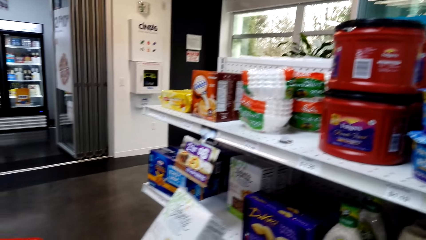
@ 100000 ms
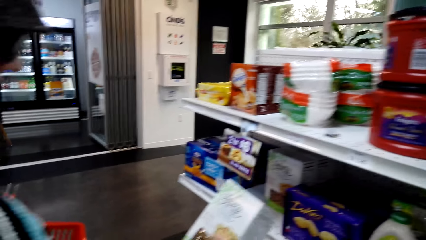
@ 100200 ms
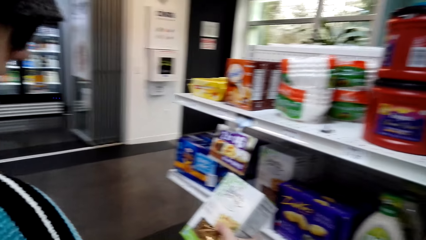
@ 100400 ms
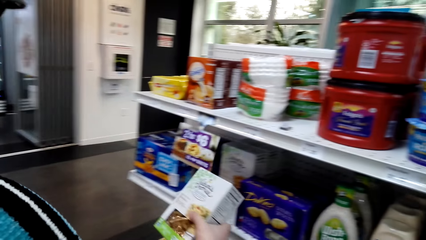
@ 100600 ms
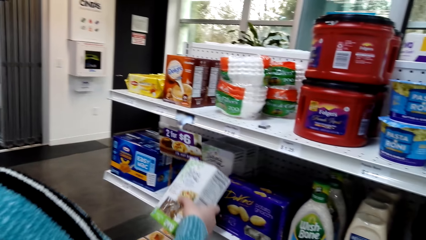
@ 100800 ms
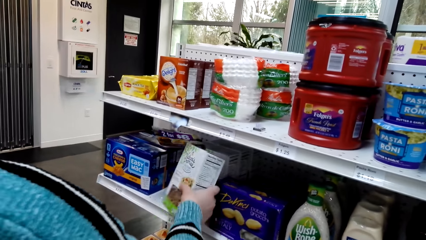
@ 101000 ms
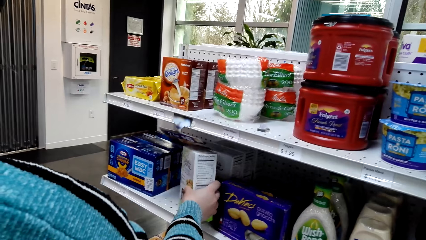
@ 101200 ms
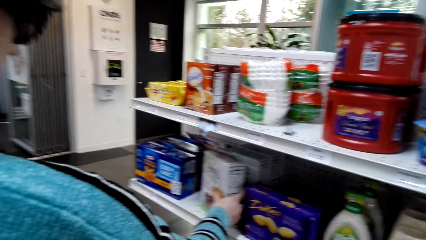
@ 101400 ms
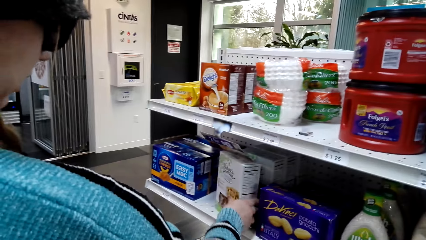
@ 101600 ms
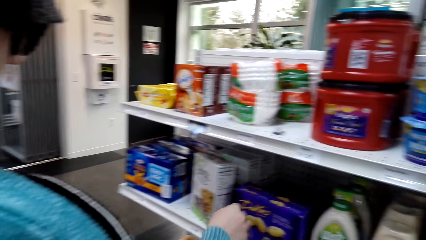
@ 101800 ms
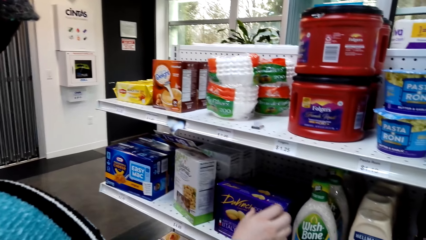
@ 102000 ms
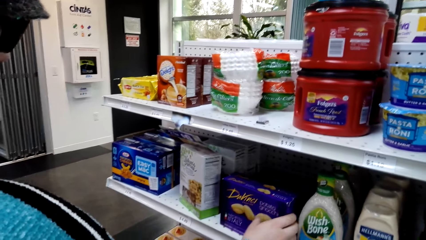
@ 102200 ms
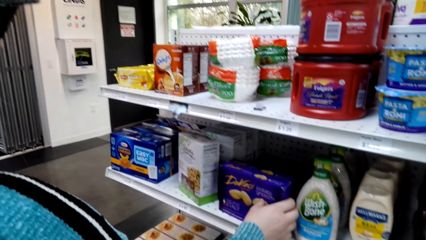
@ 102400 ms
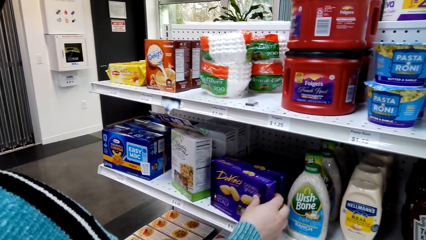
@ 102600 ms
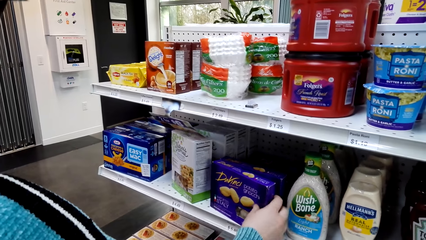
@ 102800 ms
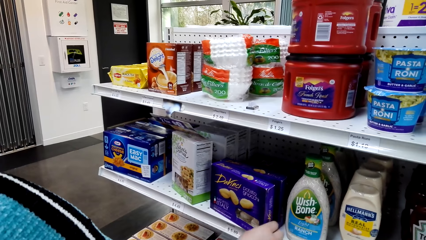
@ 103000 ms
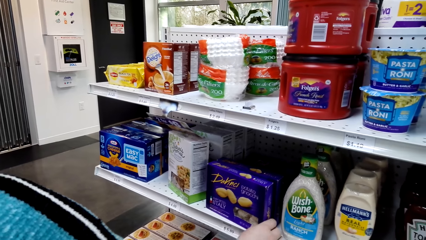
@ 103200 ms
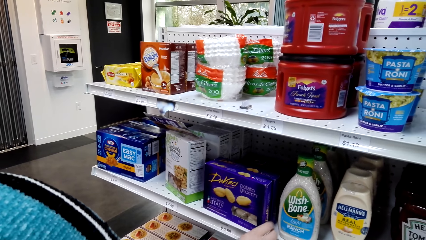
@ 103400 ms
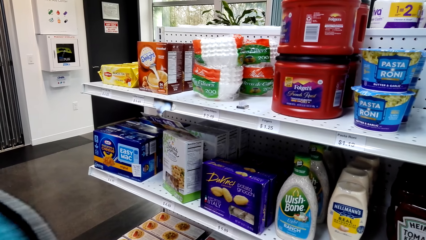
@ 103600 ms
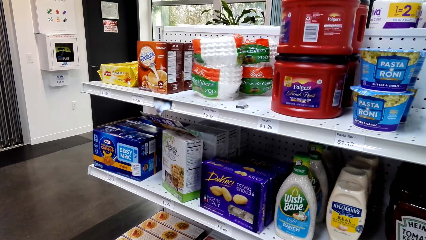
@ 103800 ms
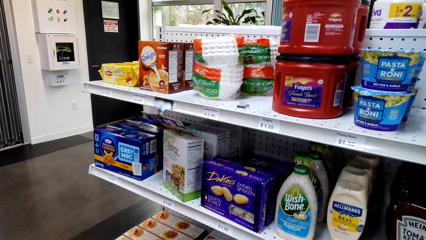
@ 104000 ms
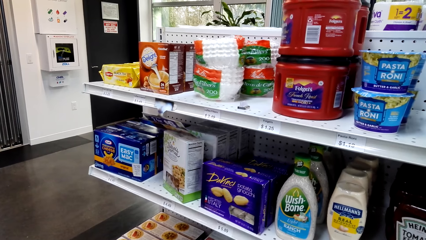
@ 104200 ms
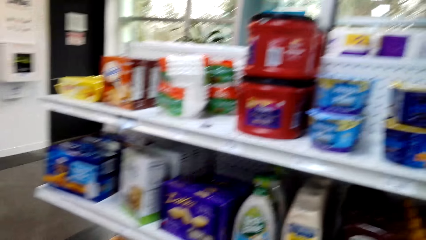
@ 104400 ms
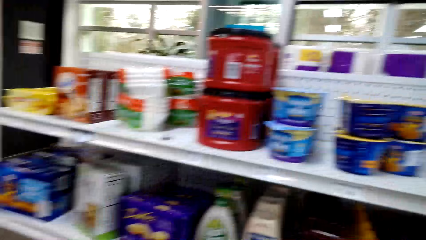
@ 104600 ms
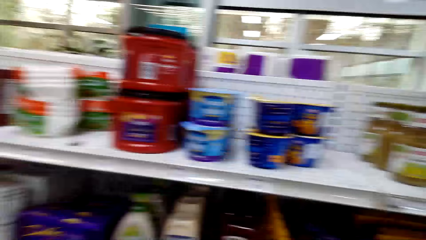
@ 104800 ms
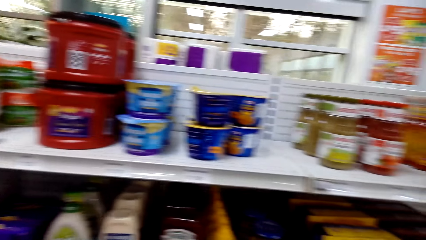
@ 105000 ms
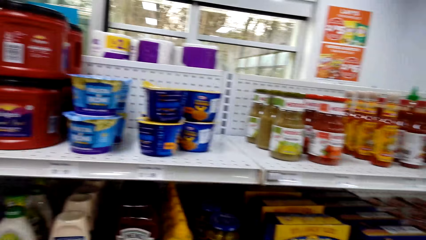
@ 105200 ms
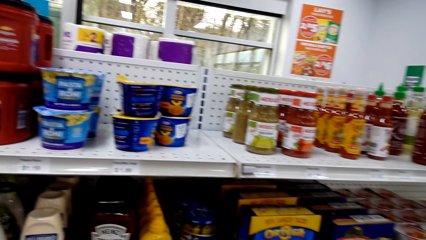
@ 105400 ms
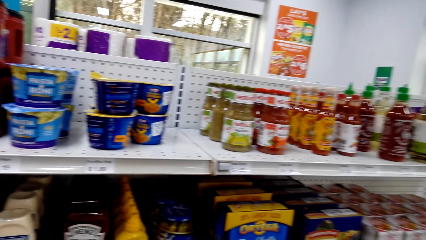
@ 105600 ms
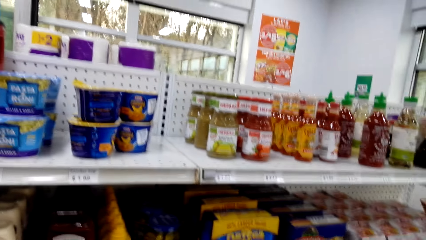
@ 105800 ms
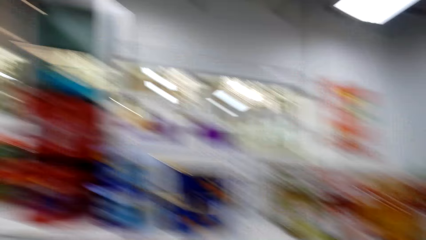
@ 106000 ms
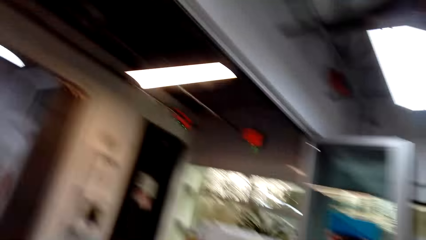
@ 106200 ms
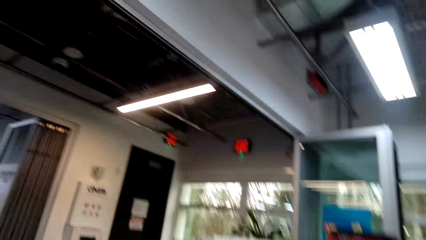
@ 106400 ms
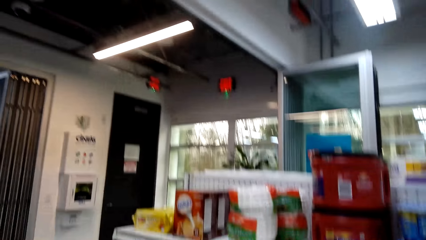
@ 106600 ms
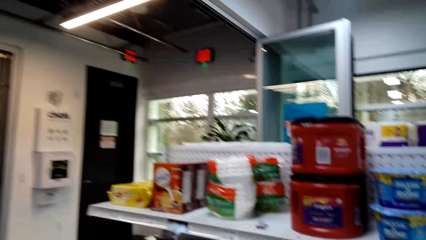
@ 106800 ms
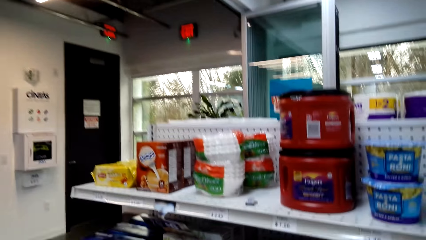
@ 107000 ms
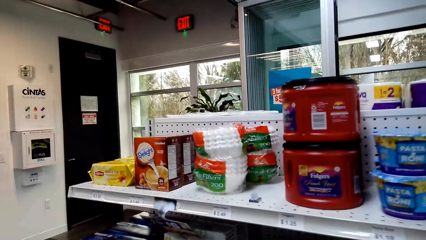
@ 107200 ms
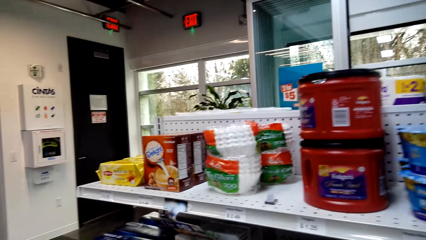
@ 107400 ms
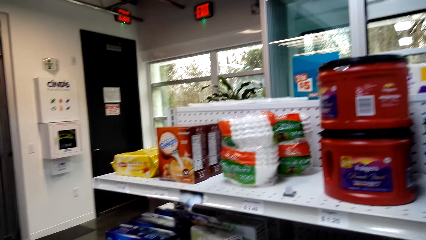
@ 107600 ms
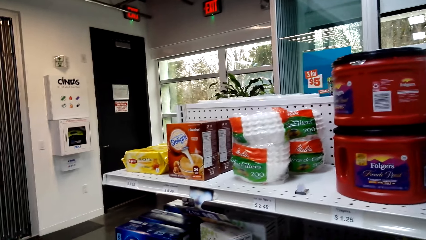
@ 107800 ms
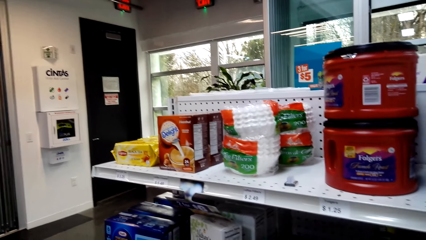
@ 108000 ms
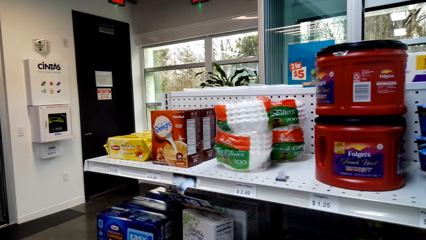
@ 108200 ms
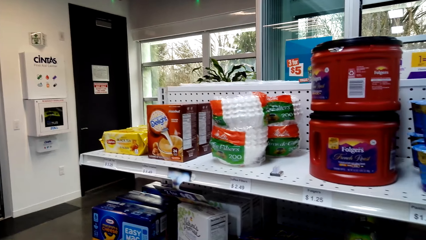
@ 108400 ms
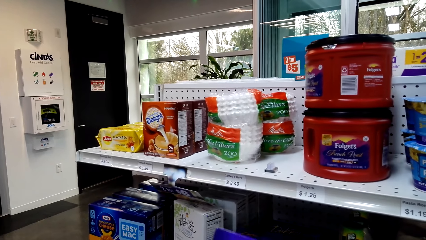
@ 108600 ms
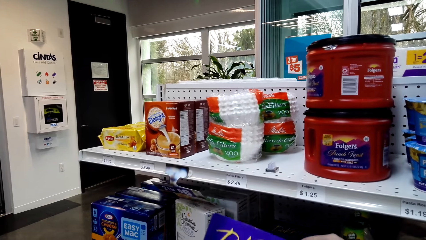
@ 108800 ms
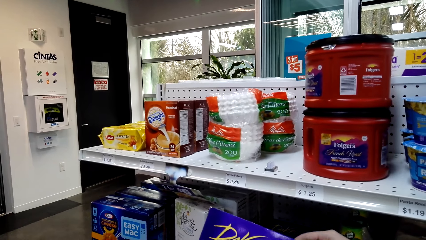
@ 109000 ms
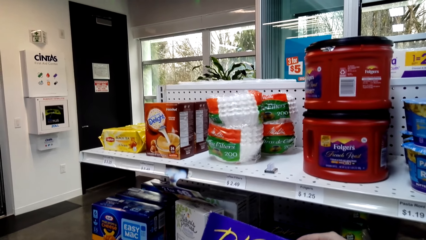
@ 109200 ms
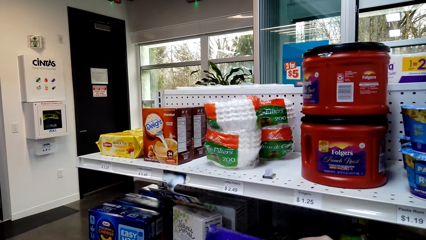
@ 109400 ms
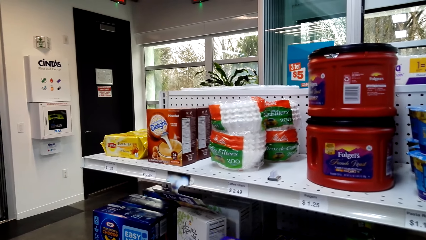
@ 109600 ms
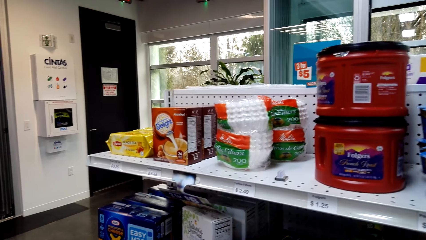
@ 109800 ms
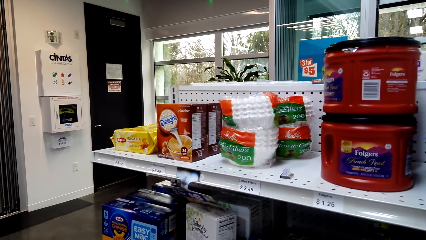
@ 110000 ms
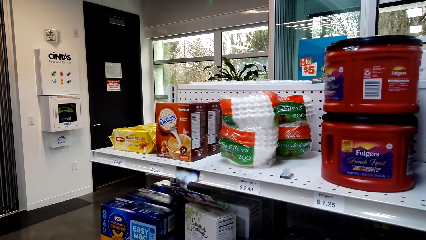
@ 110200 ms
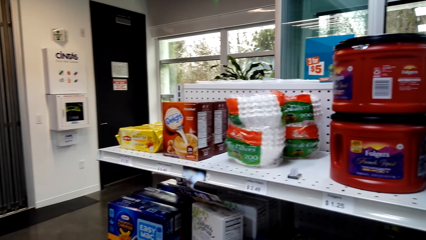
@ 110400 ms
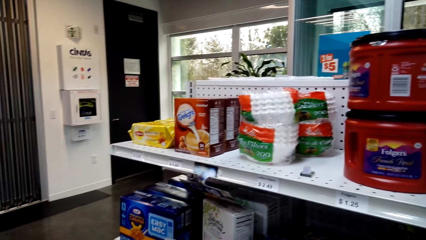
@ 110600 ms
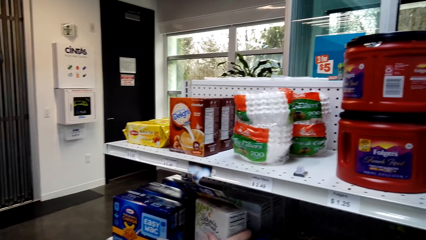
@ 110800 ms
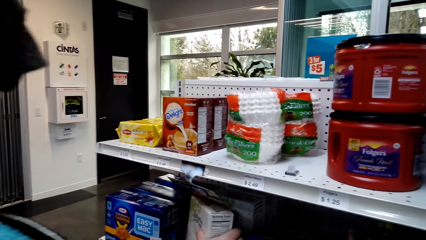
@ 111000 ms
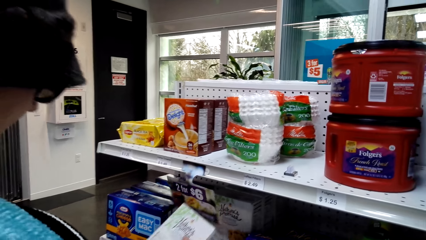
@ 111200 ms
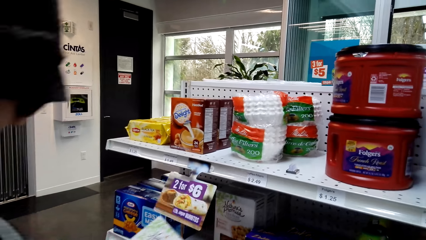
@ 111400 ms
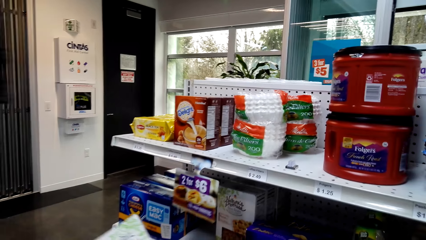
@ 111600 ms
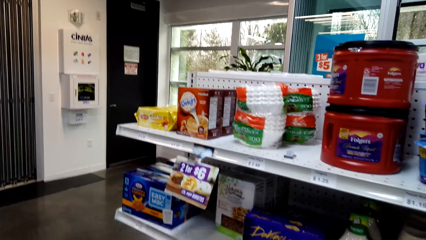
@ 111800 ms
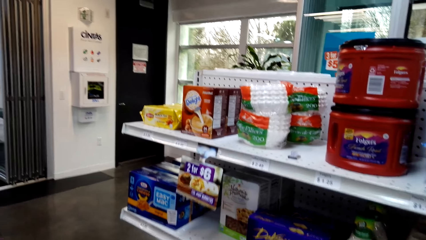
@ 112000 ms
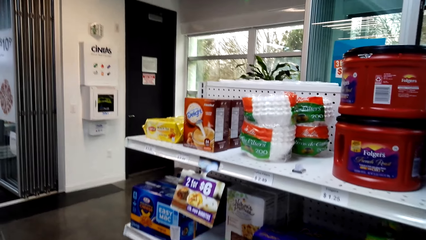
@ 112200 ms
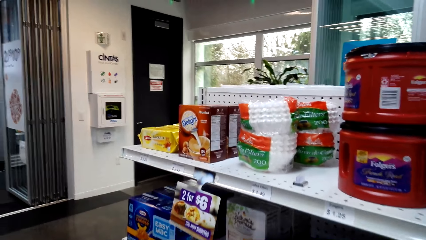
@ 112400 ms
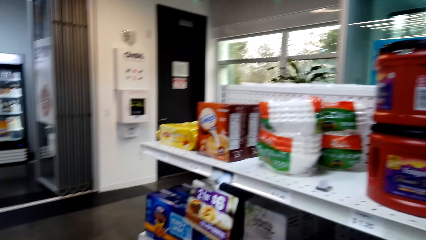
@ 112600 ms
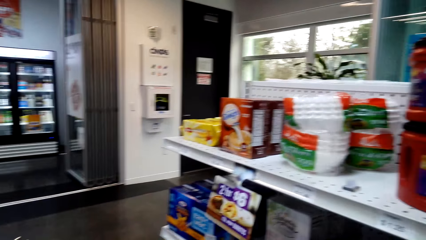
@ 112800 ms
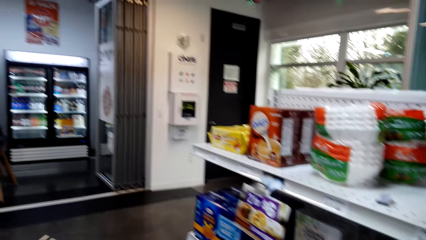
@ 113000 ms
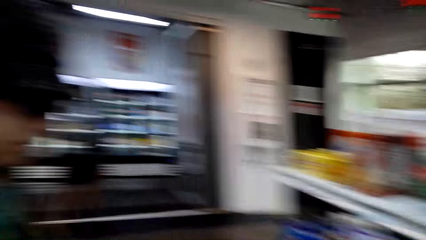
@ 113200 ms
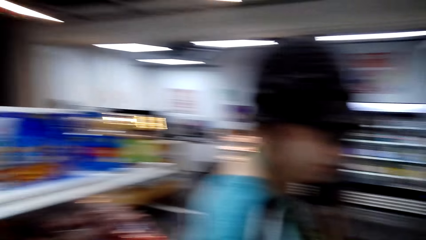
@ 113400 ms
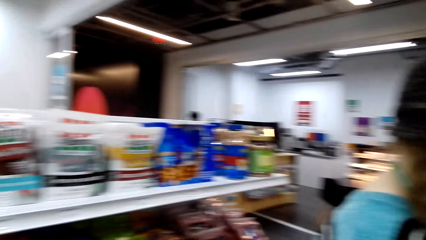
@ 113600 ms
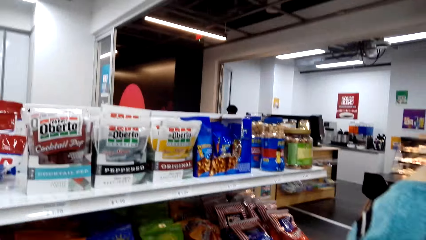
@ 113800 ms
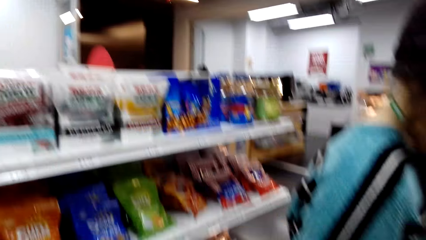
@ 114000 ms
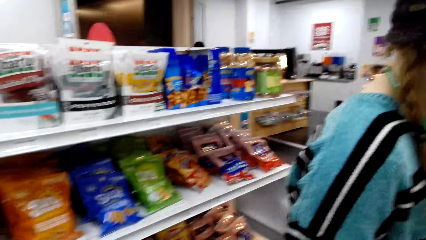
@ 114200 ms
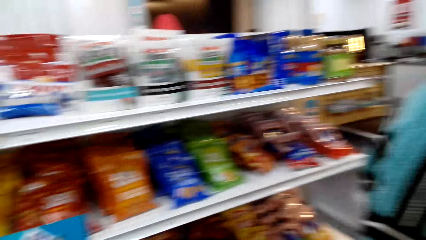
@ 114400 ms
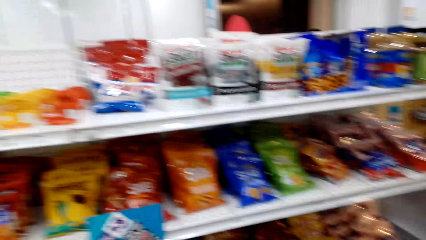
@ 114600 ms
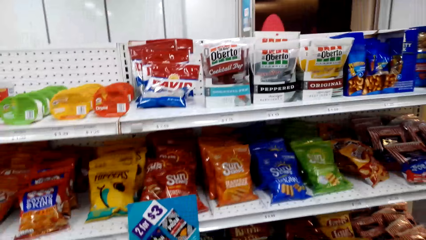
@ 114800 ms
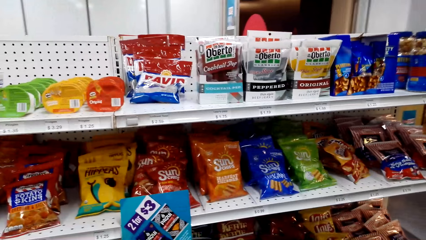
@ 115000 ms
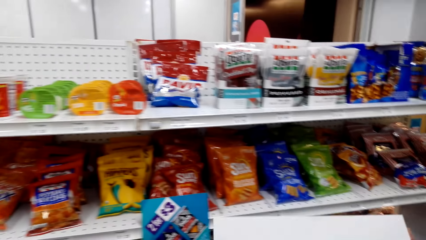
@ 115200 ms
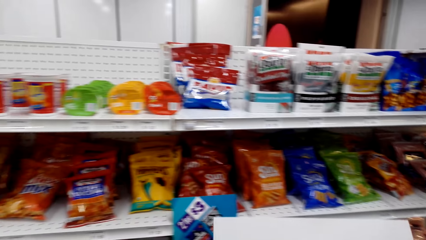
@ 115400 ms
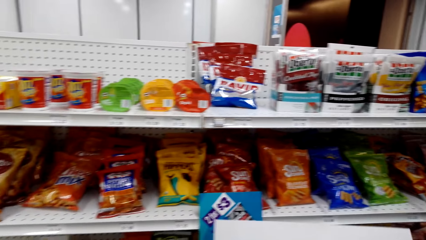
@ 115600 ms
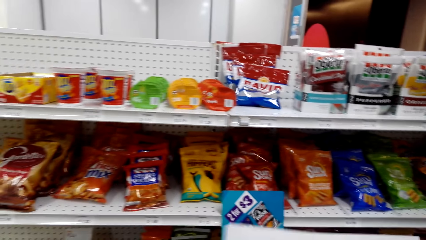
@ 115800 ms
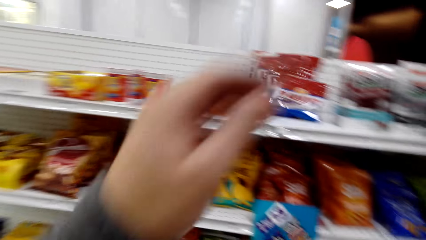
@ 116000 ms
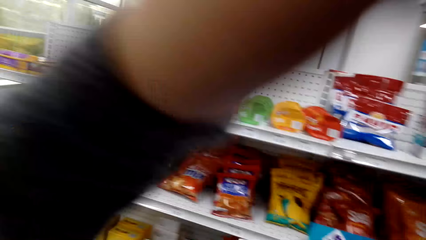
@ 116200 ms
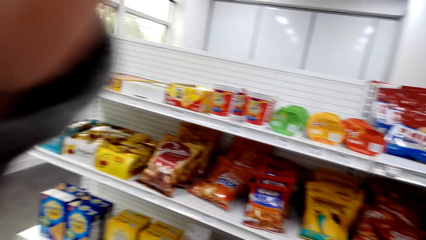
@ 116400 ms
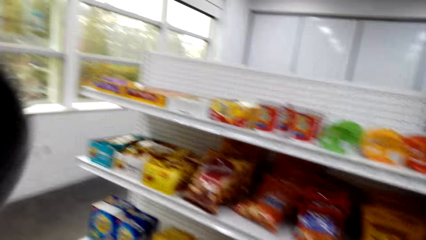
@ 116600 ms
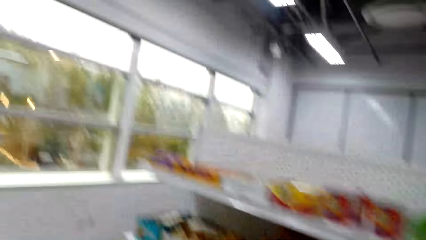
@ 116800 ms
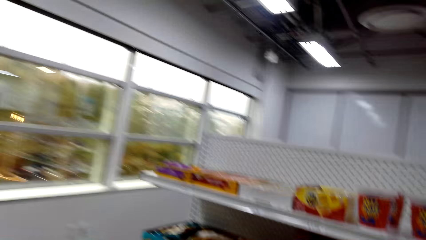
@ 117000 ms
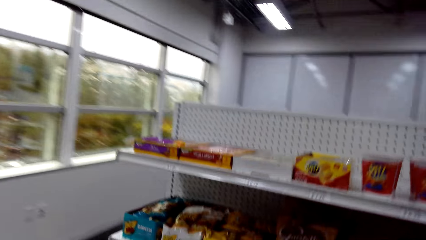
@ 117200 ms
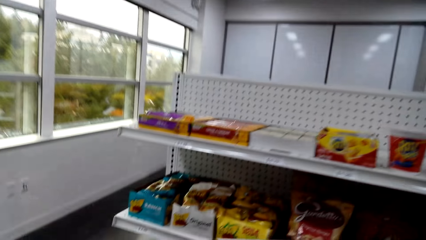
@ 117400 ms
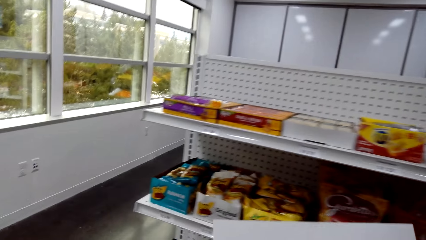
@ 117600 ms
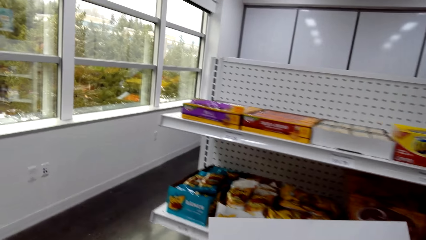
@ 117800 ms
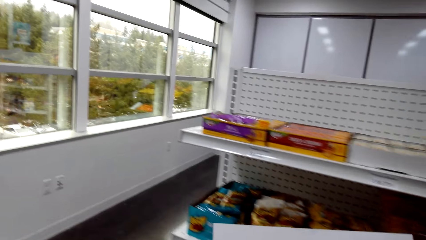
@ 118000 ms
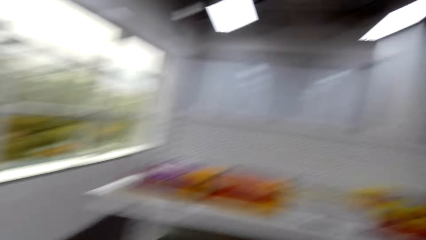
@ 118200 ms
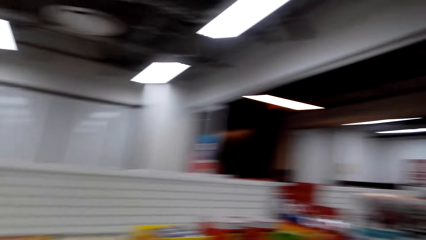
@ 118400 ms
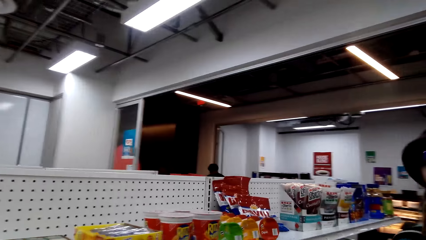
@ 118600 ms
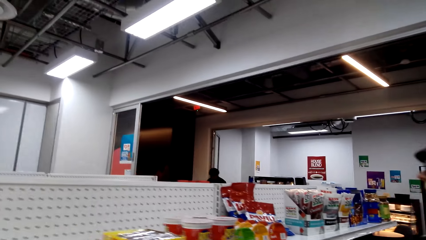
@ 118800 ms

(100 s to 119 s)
A woman looks at the box. The woman returns the noodles in the shelf. The woman touches the box. The camera wearer looks at the items on the shelf, takes the box, and looks at the item. The woman picks another item, noodles, and puts the item in the trolley basket. The camera wearer looks at the piece of paper and moves up her hand.
